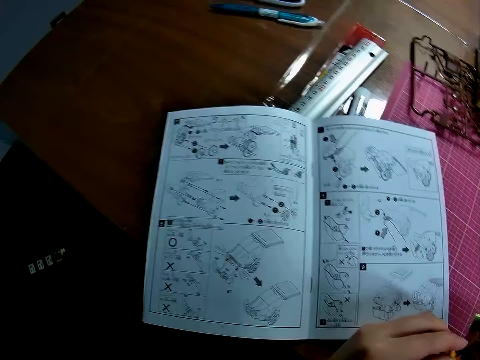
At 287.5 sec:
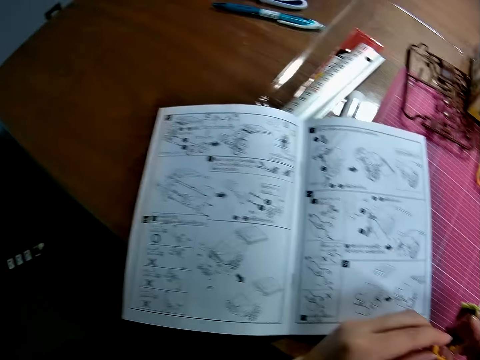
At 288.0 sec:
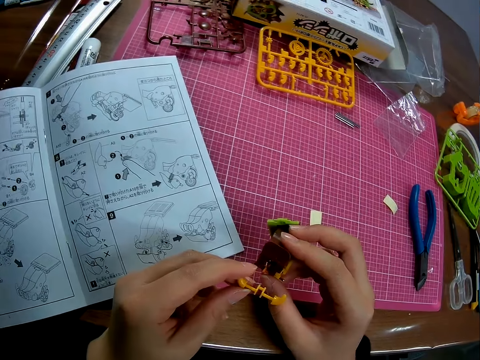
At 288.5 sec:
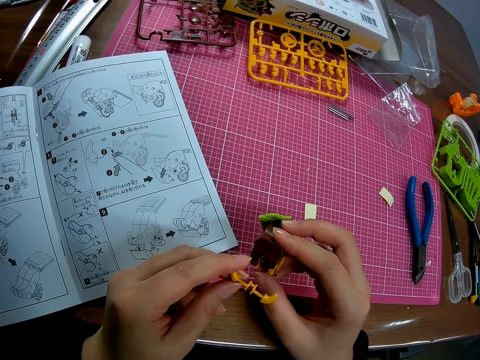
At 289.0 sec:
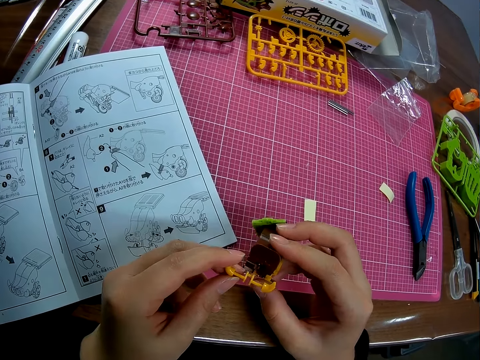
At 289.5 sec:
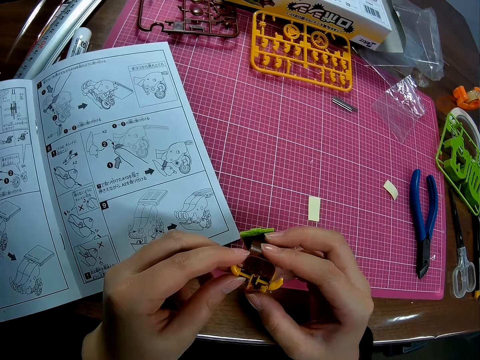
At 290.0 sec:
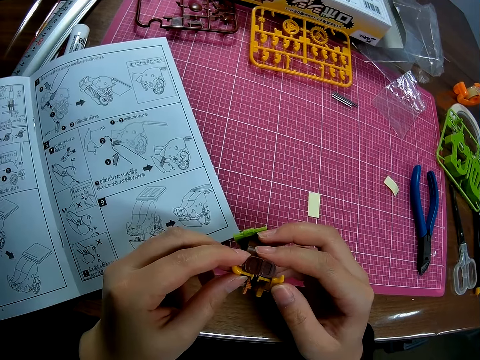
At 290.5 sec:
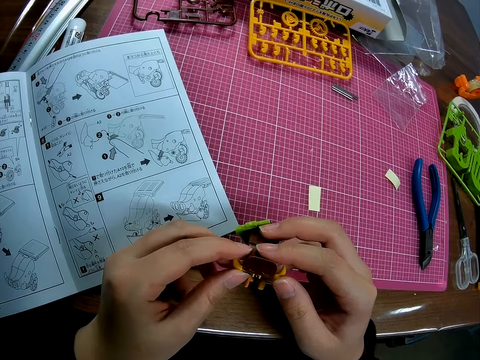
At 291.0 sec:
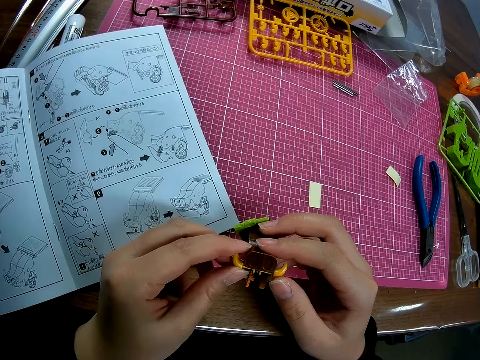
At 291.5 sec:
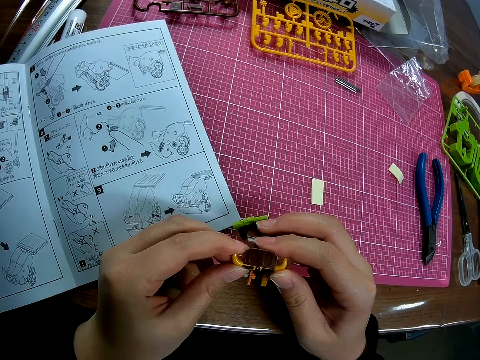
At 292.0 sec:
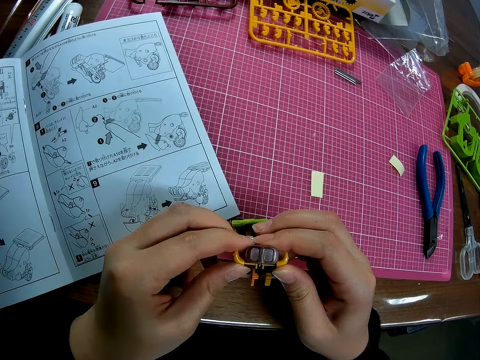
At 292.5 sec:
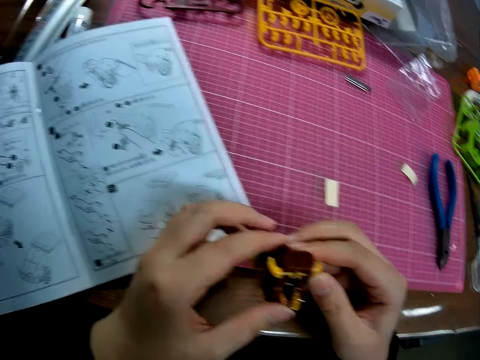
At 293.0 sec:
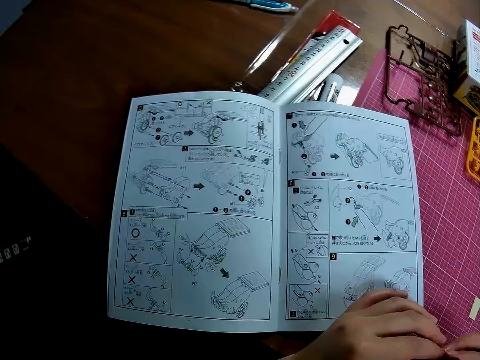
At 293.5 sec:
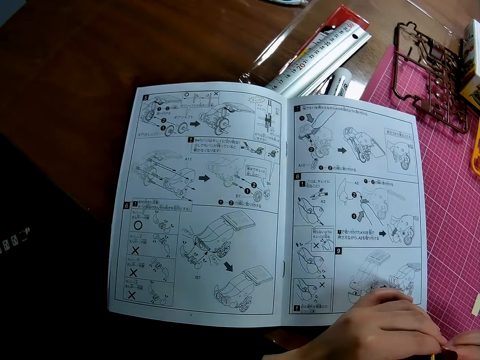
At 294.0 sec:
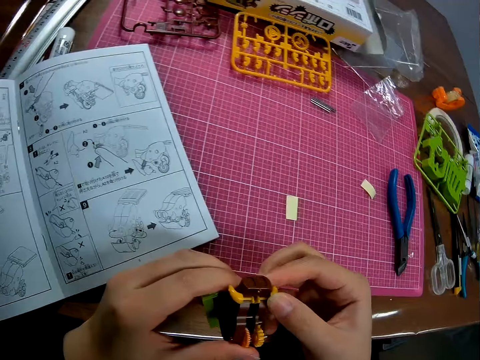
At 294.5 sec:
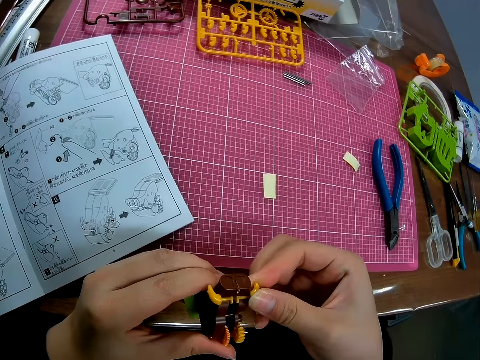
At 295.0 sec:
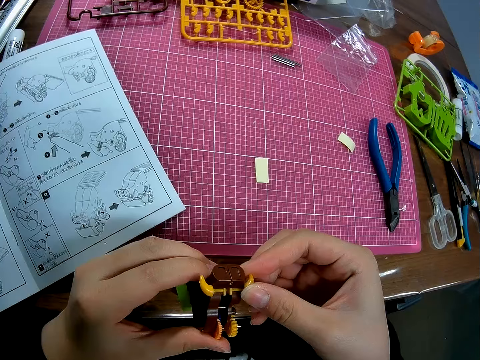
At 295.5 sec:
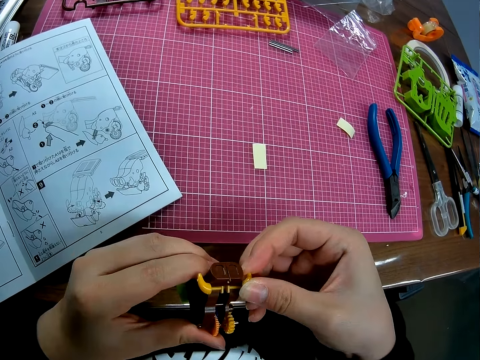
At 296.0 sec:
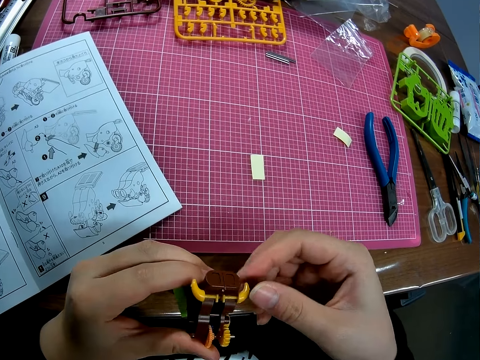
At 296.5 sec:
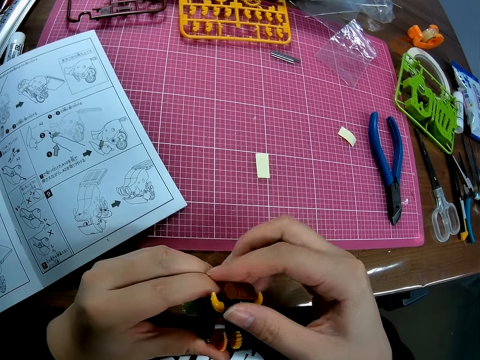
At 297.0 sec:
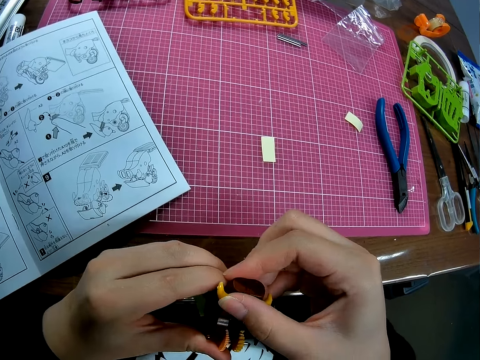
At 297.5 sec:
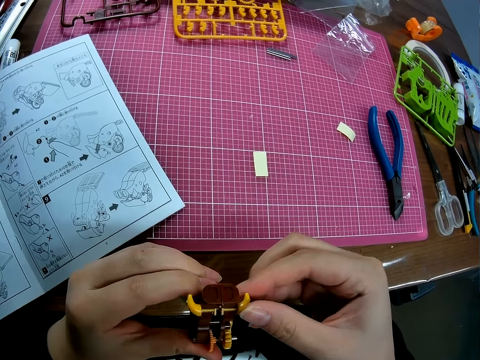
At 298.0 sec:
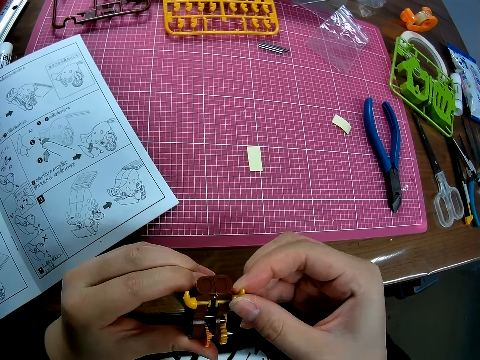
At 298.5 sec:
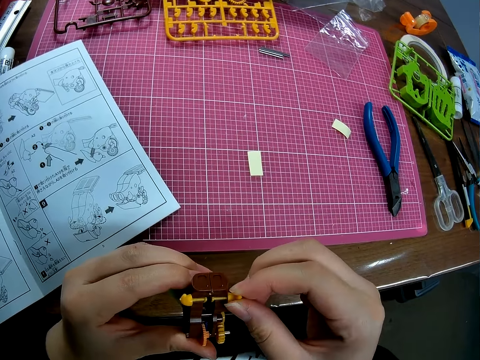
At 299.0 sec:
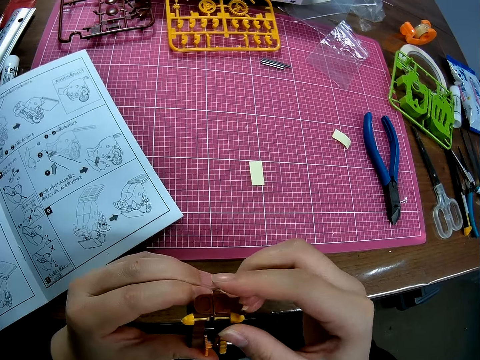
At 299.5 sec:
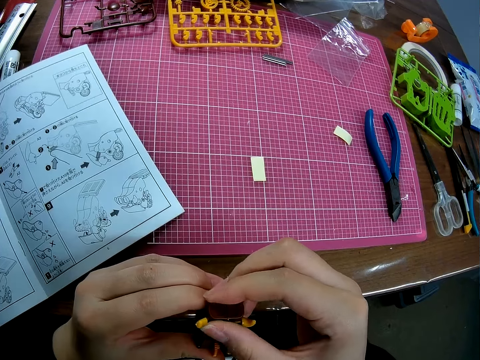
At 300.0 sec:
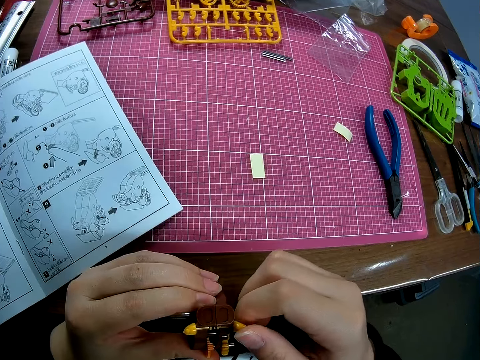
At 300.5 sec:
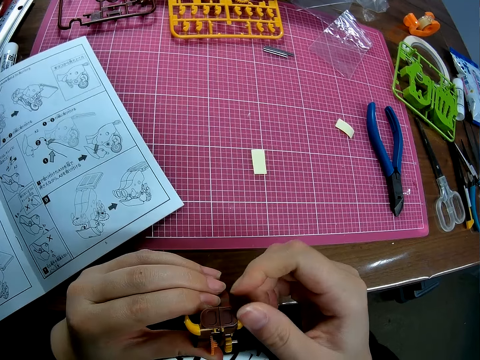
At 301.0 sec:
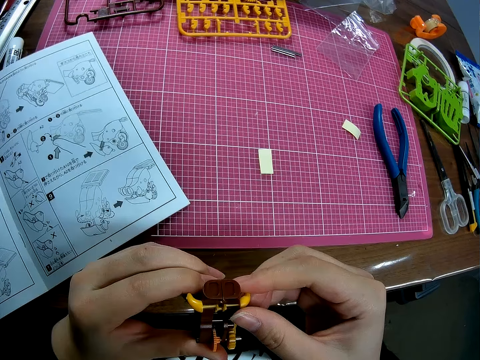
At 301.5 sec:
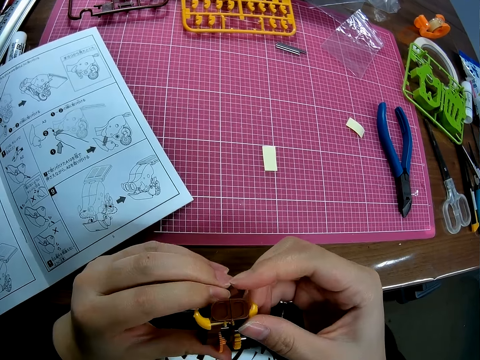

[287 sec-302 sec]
The camera wearer looks at the manual book. They stare at the manual book on the table. They look around. They stare at the plastic models on the hands. They fix the plastic models together. They stare at the manual. They fix the plastic models together.

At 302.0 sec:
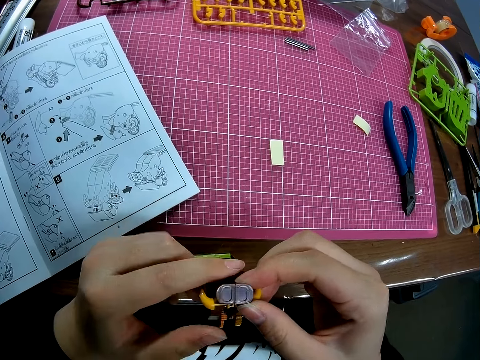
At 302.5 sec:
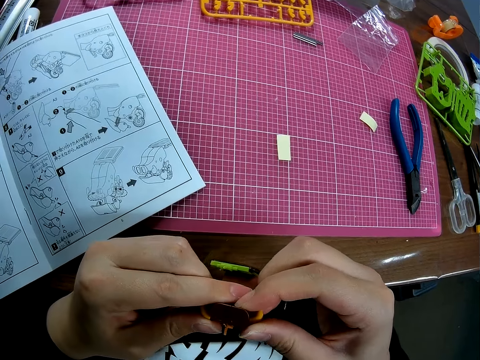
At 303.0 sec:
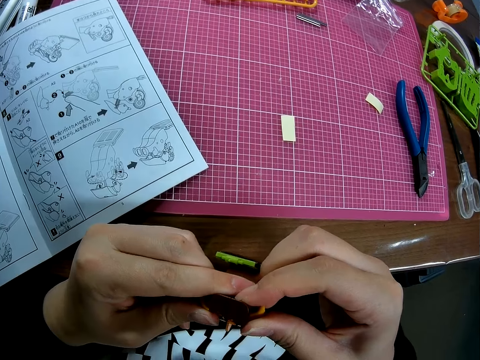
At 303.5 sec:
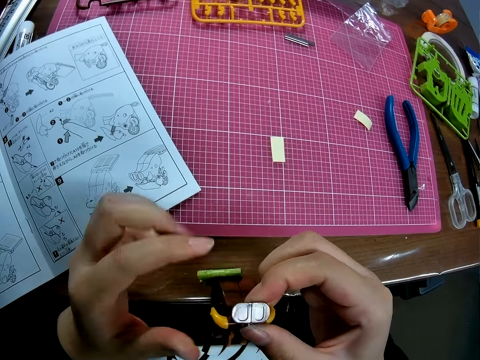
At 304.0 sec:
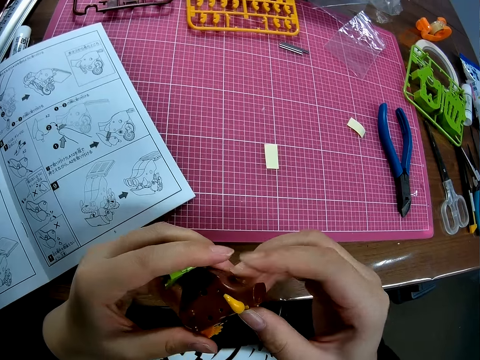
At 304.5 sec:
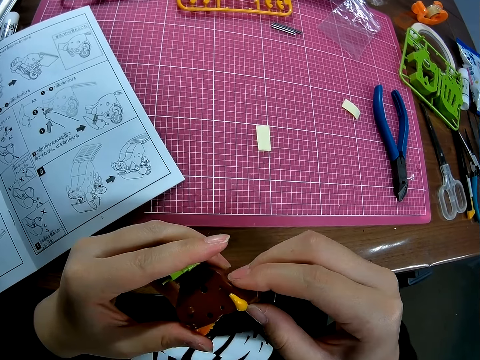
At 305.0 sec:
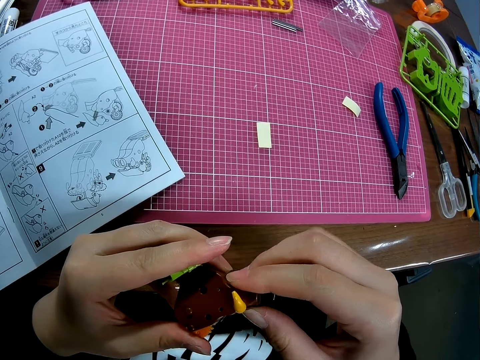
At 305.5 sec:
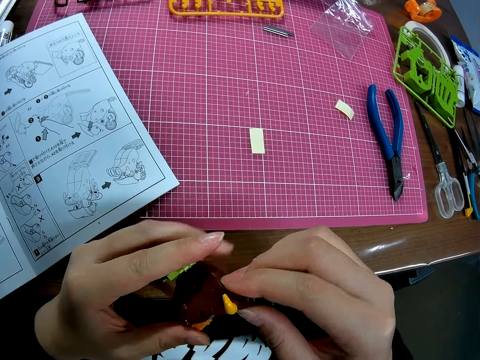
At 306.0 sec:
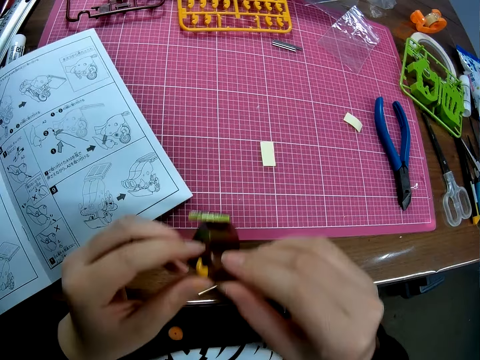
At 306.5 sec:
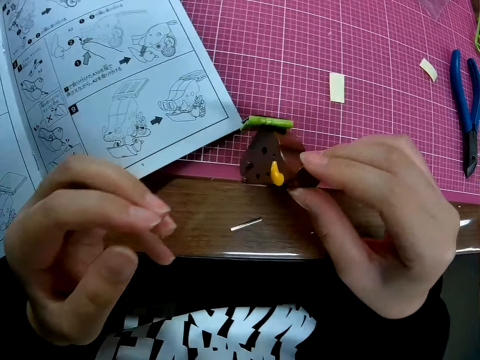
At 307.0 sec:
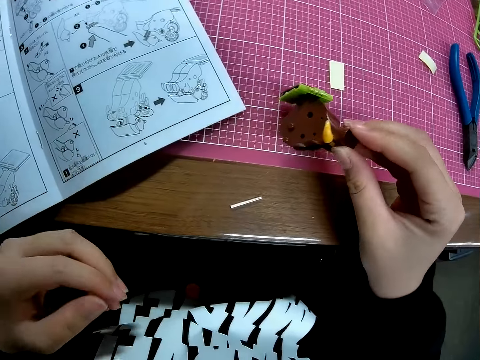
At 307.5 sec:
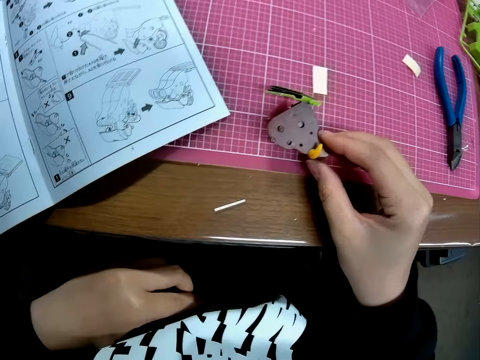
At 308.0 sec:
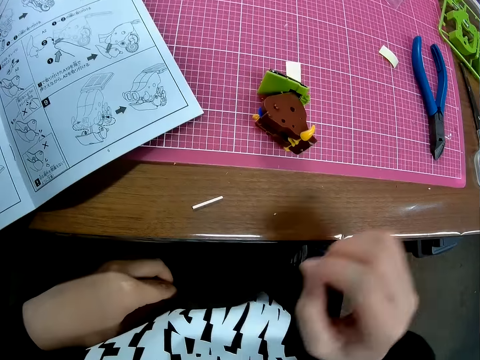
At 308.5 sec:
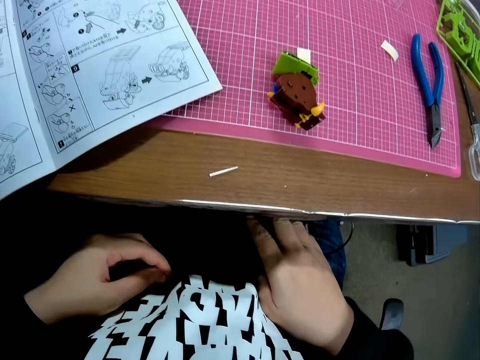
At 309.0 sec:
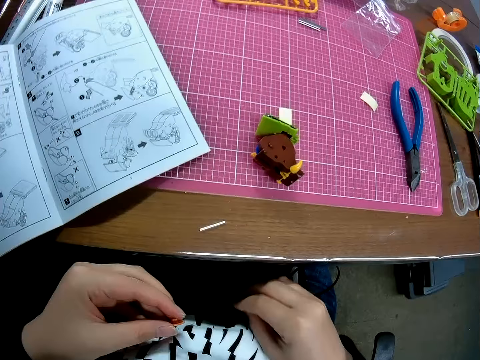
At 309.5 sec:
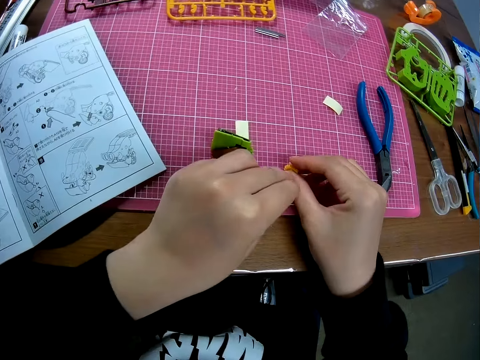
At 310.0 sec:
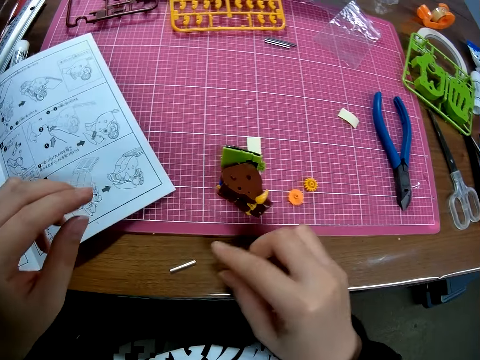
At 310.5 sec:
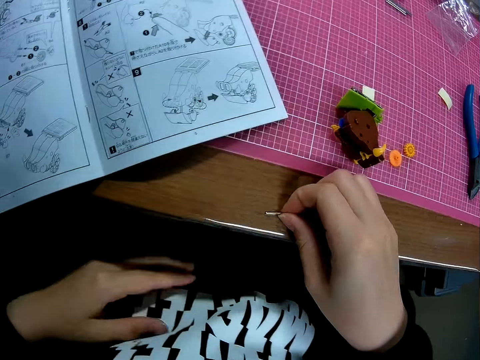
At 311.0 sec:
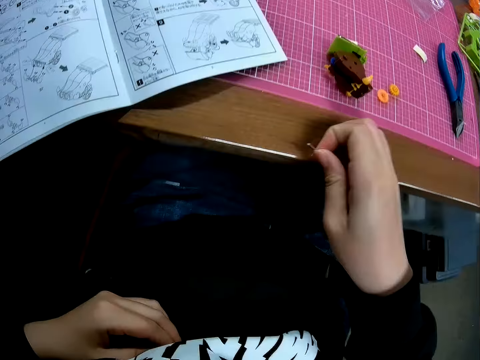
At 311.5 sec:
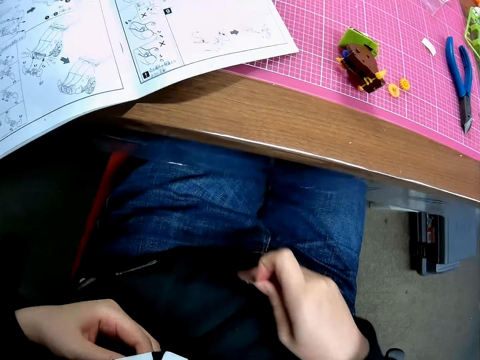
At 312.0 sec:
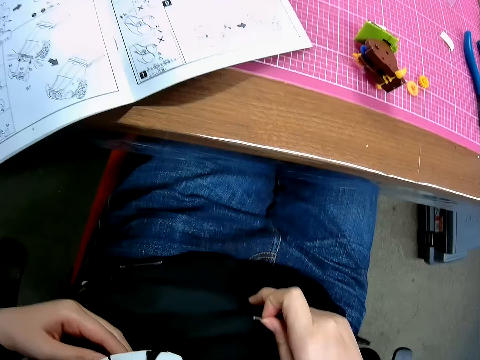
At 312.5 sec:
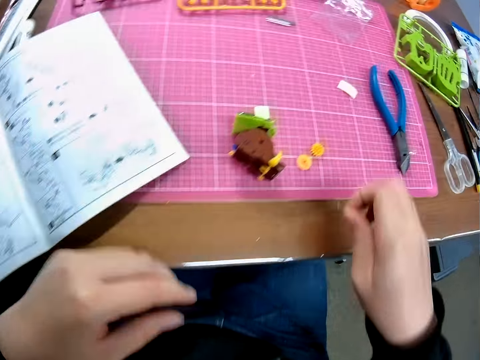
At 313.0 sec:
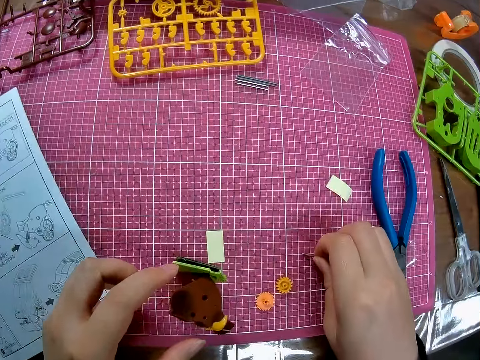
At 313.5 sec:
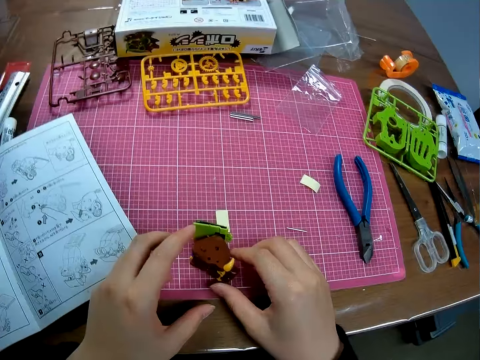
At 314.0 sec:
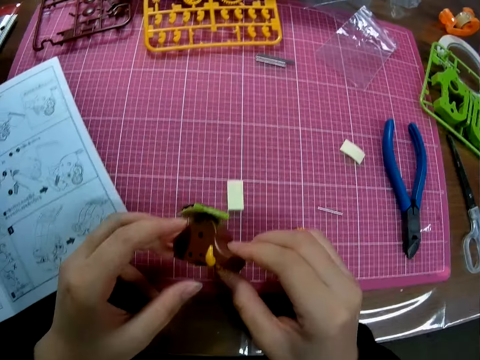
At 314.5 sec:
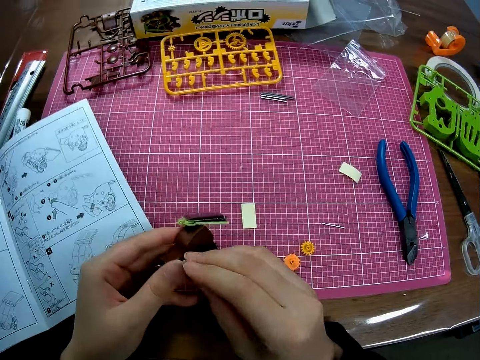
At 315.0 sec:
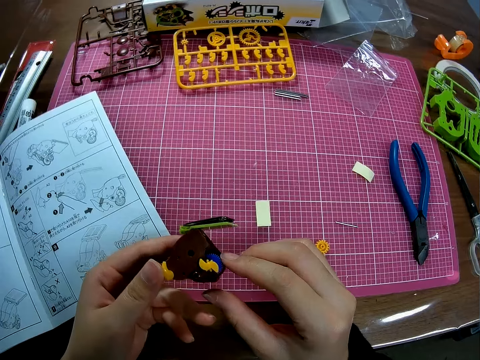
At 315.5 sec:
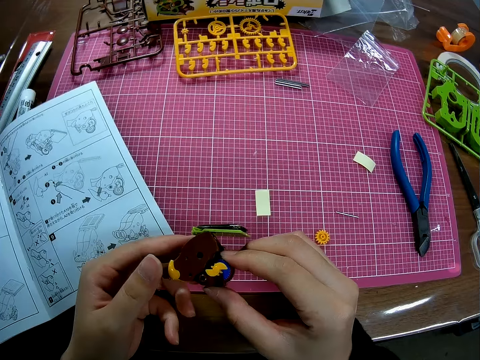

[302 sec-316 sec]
The camera wearer drops the plastic models on the thighs. He places the piece of mechanical model on the table with his right hand. He holds the plastic model of something on the cutting mat. He picks up the plastic models from the thighs. He puts the plastic model of something on the cutting mat. He takes pieces of mechanical model from a bag under the table with both hands. He drops the pieces of mechanical model on the table with his hands. He picks a piece of mechanical model from the table with his right hand. He stares at the thighs. He places his right hand on his stomach. He drops the piece of mechanical model in his right hand on the table. He picks a piece of mechanical model from the table with both hands. He turns the piece of mechanical model with his hands. He stares at the plastic model of something on the hands.
